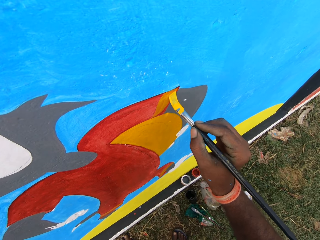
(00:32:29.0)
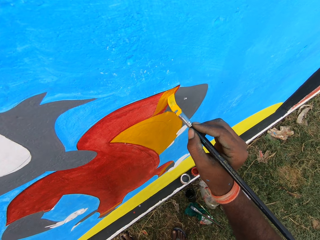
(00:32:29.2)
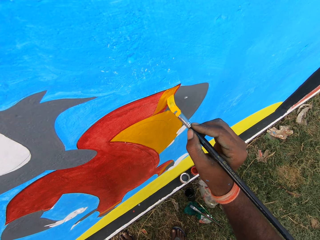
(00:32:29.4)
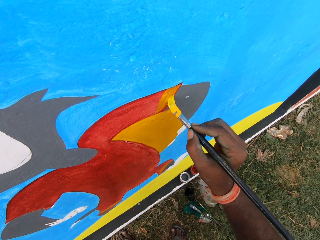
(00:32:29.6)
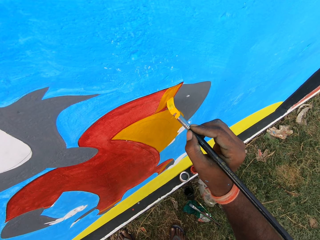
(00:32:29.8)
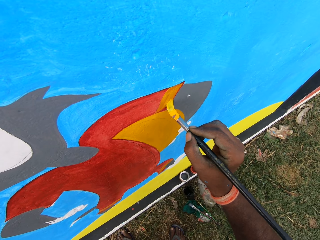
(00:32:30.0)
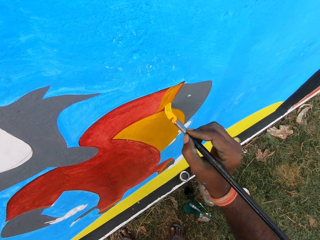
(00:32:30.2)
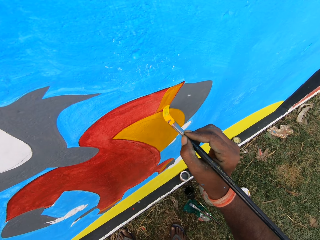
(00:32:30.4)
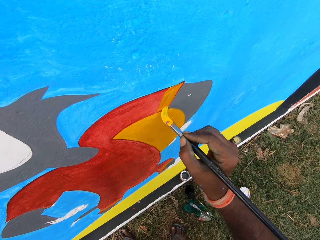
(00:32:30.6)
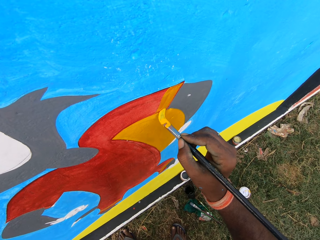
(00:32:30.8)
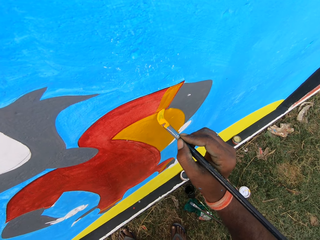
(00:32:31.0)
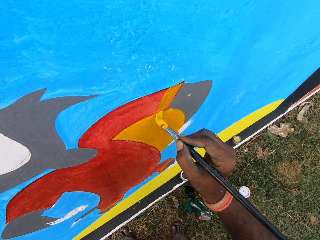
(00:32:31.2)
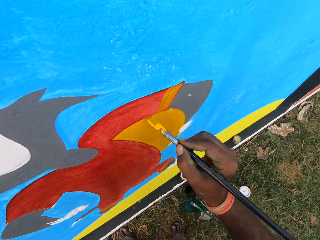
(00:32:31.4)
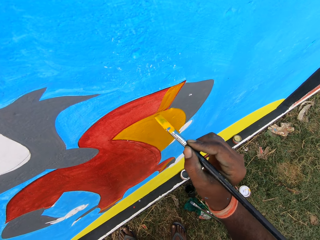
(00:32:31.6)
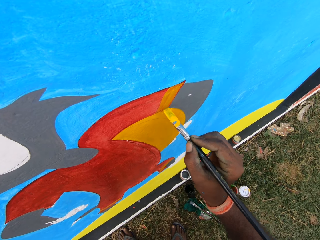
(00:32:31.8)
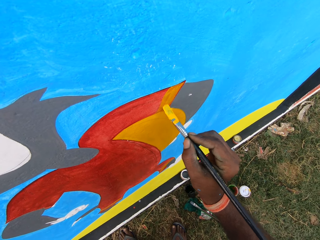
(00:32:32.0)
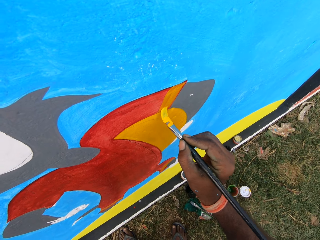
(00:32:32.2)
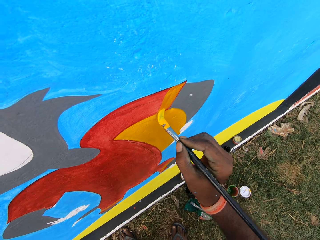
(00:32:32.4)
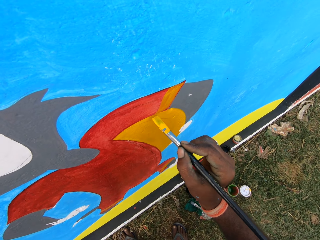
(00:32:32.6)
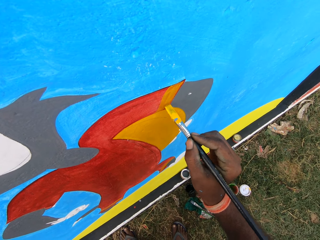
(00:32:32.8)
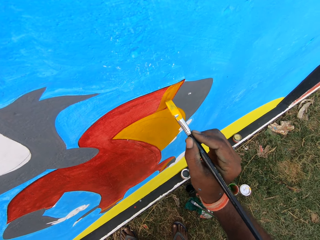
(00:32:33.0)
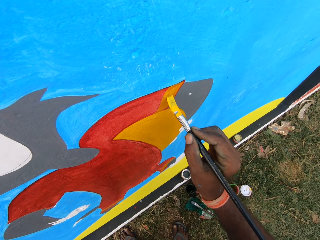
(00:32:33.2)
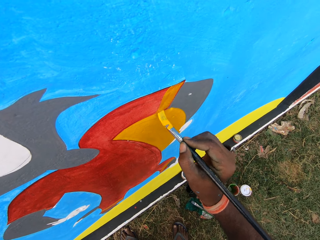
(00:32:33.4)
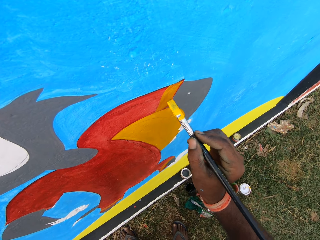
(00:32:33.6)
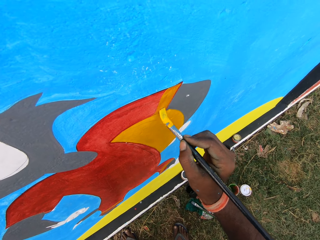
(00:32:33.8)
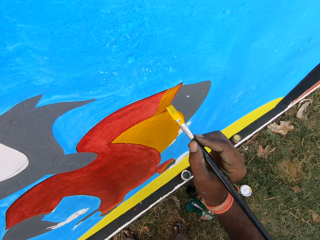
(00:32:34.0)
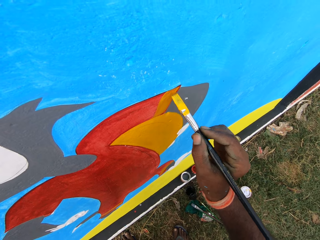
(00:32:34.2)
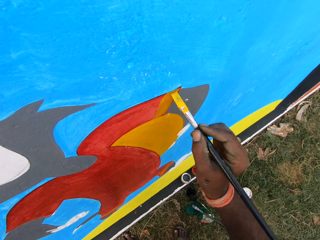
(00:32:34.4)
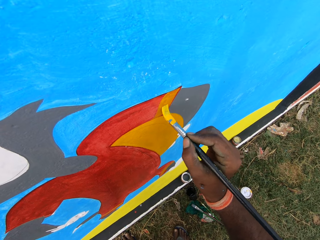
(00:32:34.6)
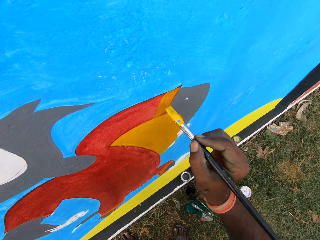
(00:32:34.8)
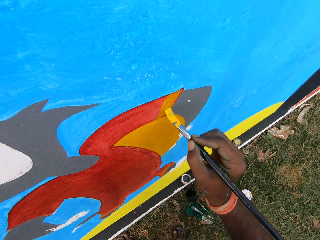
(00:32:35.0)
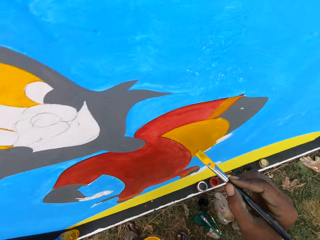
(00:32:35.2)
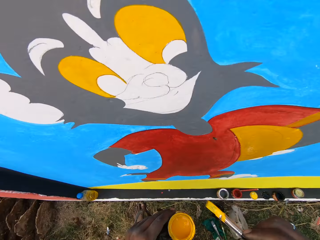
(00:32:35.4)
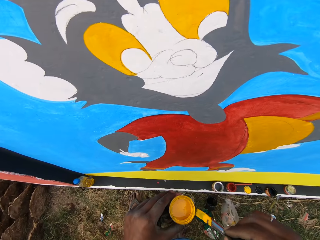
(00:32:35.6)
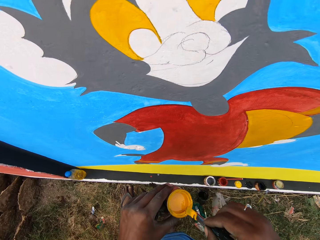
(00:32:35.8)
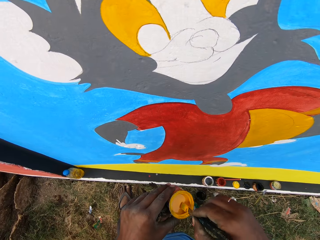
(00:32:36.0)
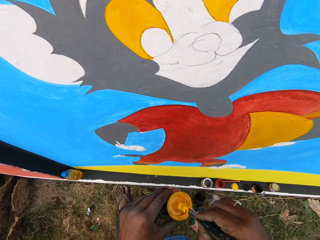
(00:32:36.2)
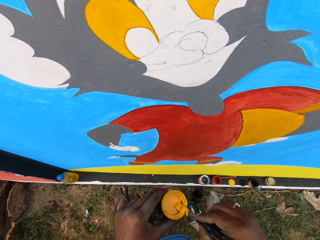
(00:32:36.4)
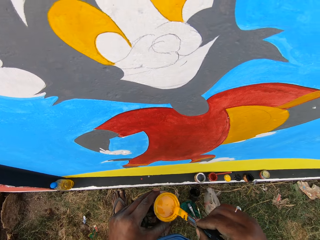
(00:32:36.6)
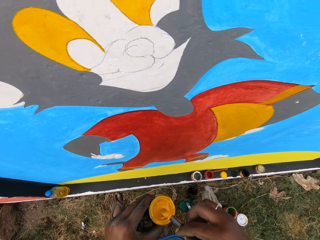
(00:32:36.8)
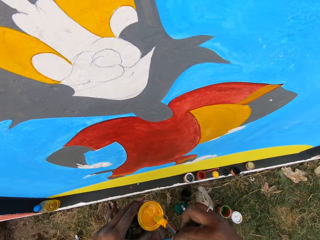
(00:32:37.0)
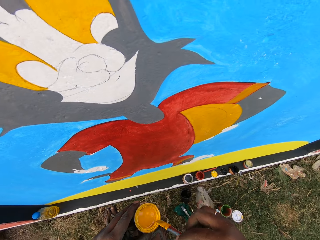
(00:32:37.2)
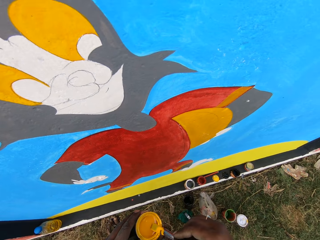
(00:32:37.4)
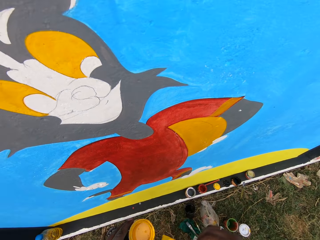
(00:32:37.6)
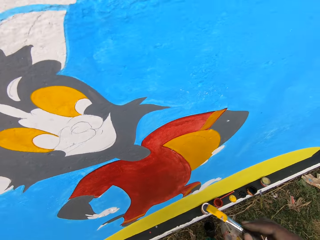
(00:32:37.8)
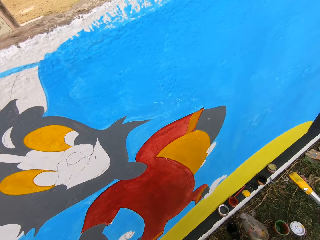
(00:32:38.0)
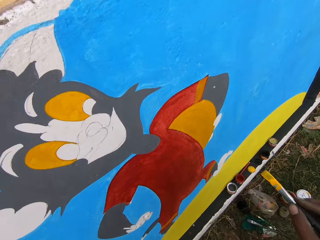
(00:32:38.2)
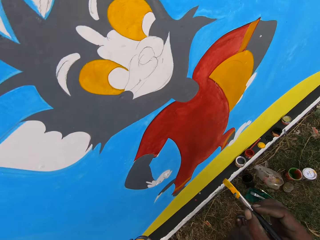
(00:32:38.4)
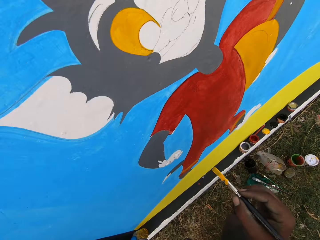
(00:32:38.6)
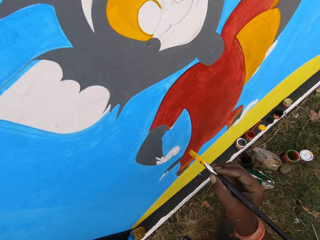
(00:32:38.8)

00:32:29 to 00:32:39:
The camera wearer paints the wall with the painting brush. They dip the brush into the paint can.

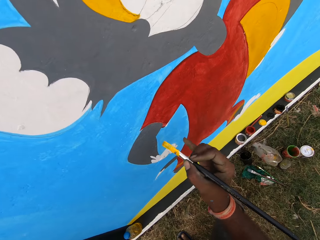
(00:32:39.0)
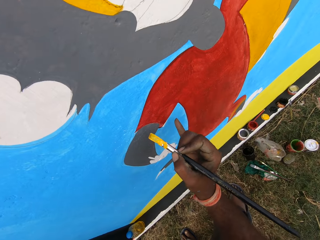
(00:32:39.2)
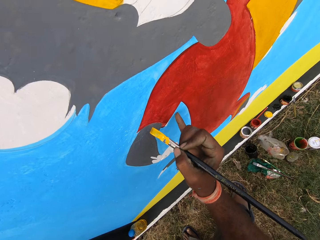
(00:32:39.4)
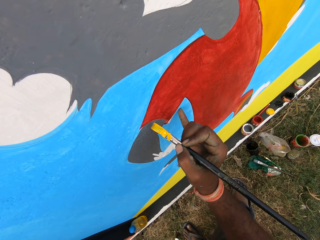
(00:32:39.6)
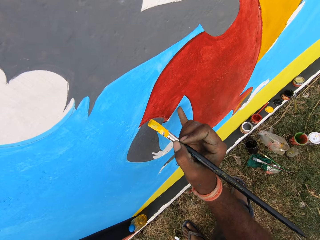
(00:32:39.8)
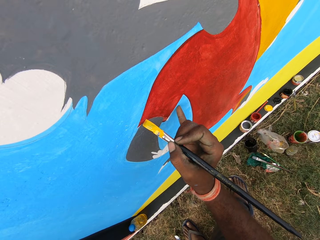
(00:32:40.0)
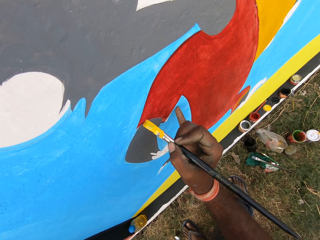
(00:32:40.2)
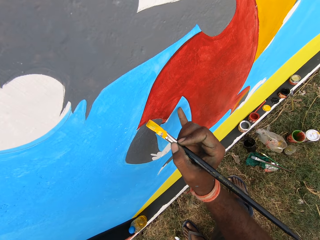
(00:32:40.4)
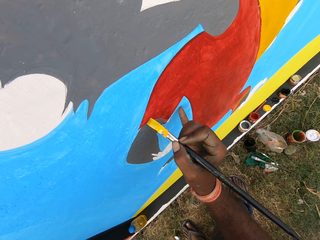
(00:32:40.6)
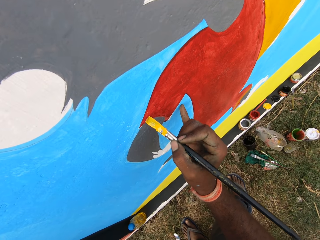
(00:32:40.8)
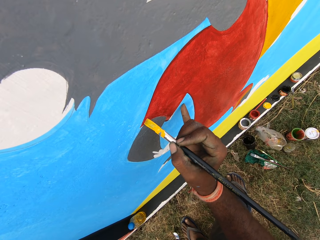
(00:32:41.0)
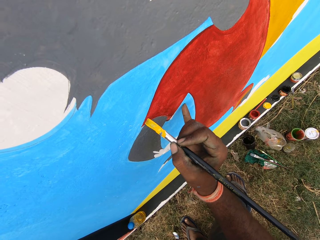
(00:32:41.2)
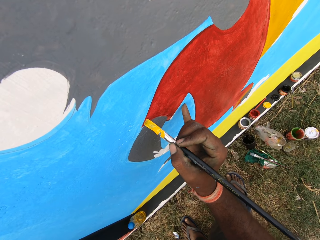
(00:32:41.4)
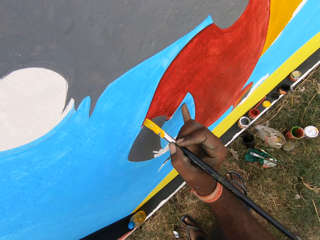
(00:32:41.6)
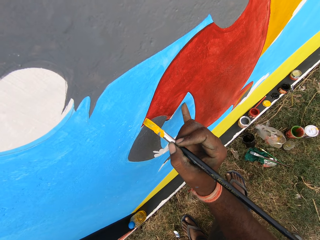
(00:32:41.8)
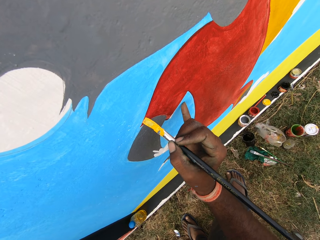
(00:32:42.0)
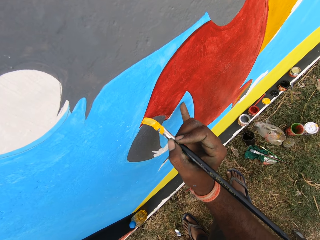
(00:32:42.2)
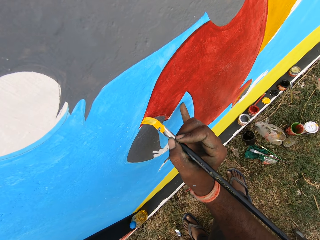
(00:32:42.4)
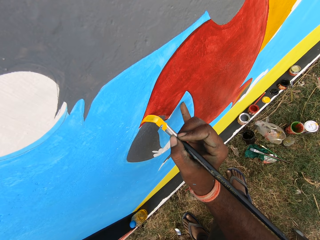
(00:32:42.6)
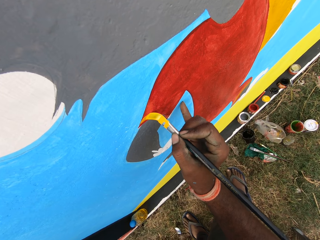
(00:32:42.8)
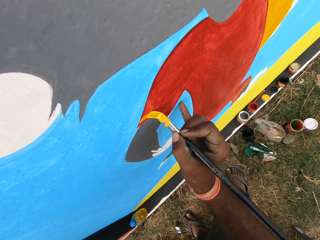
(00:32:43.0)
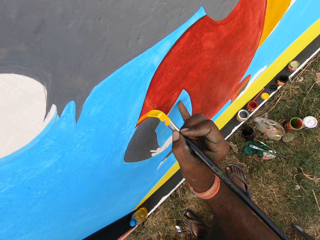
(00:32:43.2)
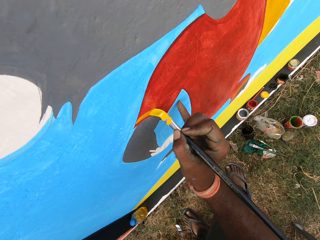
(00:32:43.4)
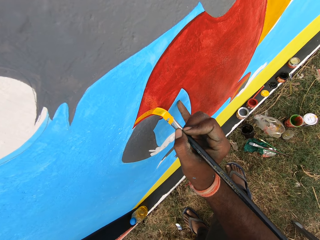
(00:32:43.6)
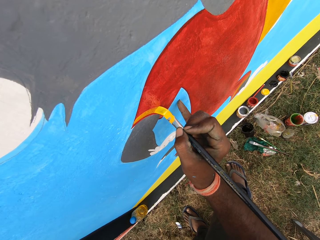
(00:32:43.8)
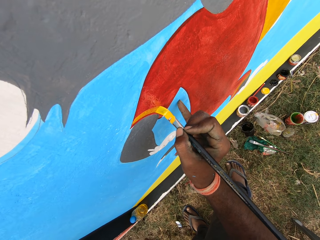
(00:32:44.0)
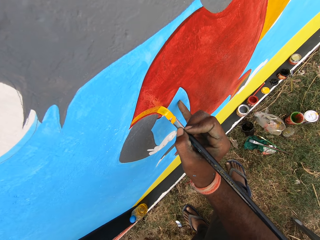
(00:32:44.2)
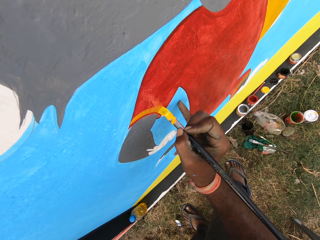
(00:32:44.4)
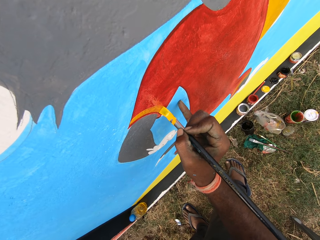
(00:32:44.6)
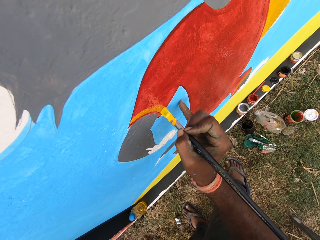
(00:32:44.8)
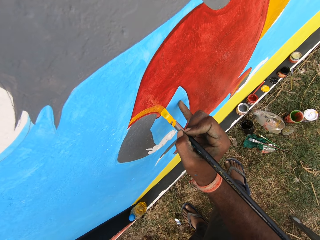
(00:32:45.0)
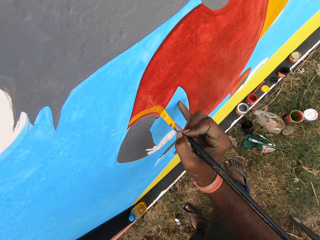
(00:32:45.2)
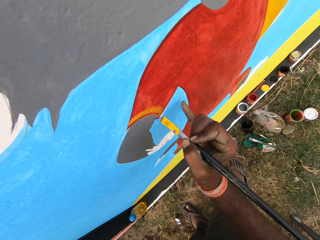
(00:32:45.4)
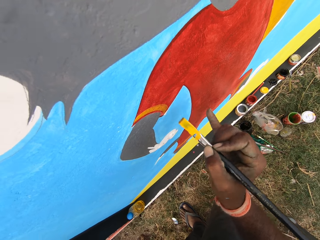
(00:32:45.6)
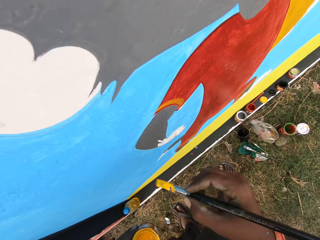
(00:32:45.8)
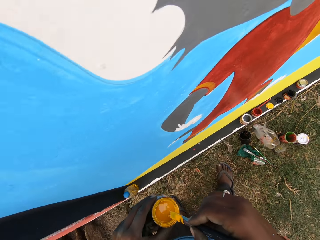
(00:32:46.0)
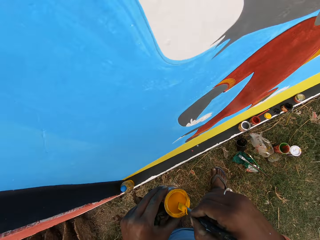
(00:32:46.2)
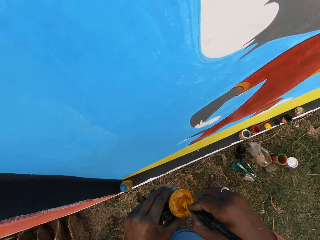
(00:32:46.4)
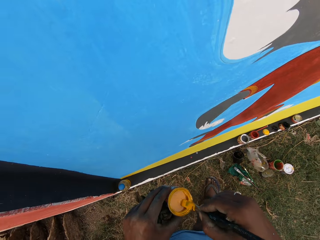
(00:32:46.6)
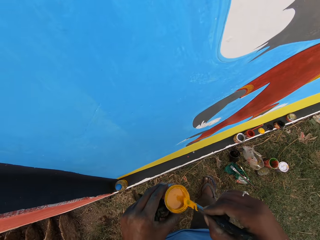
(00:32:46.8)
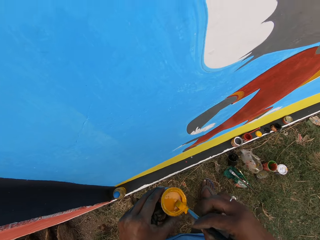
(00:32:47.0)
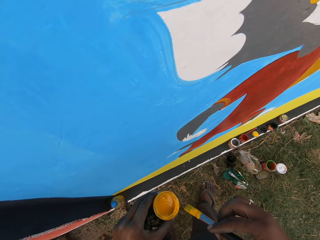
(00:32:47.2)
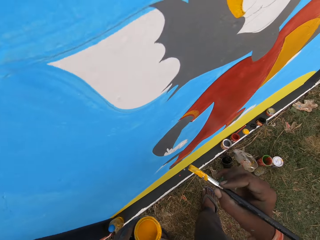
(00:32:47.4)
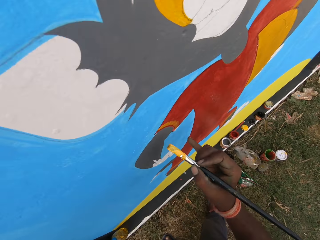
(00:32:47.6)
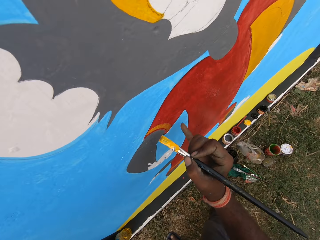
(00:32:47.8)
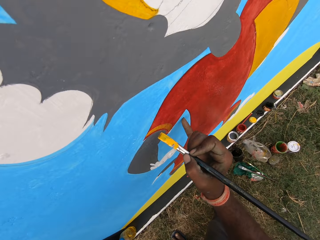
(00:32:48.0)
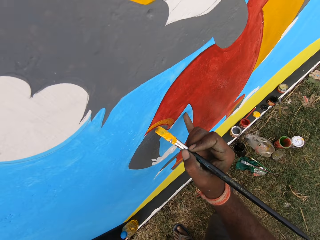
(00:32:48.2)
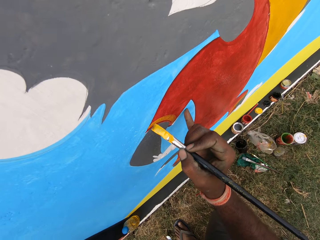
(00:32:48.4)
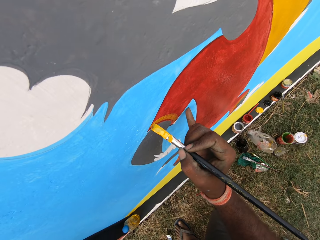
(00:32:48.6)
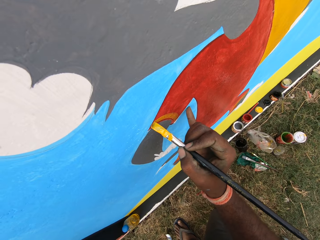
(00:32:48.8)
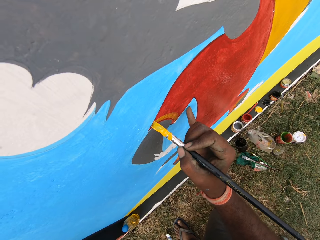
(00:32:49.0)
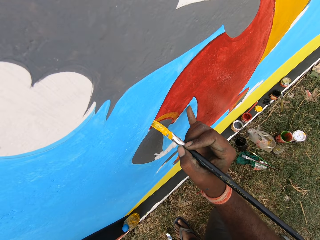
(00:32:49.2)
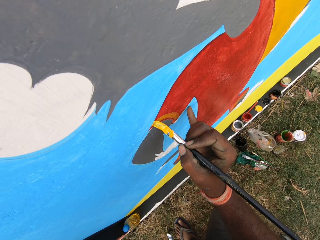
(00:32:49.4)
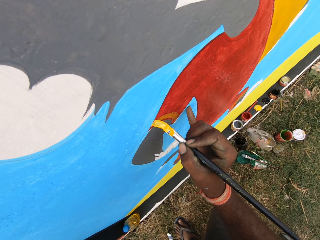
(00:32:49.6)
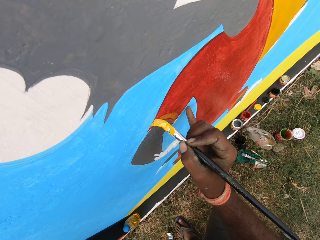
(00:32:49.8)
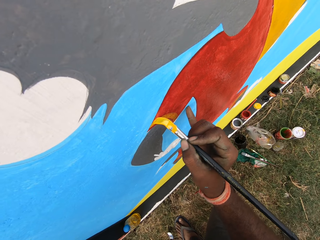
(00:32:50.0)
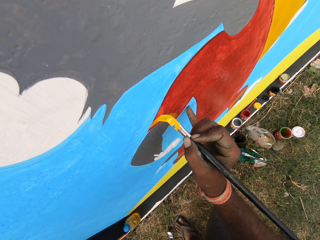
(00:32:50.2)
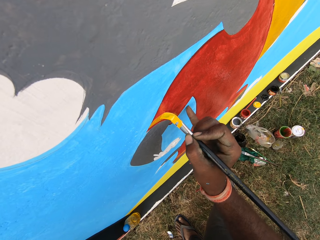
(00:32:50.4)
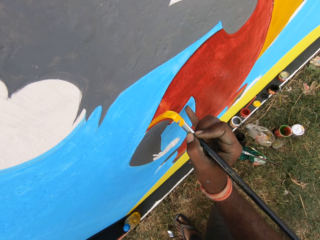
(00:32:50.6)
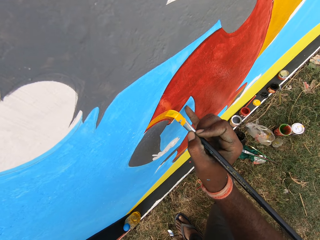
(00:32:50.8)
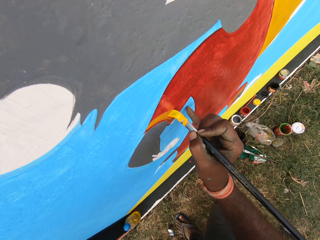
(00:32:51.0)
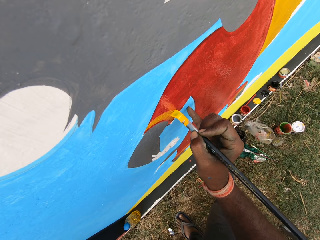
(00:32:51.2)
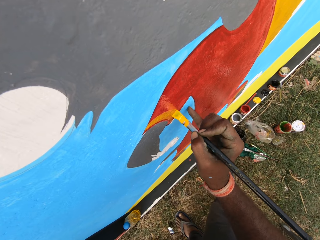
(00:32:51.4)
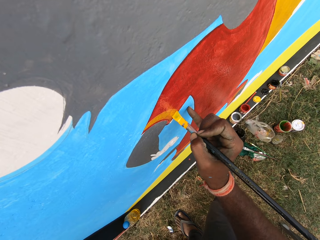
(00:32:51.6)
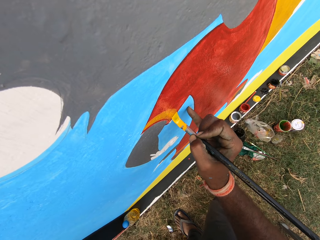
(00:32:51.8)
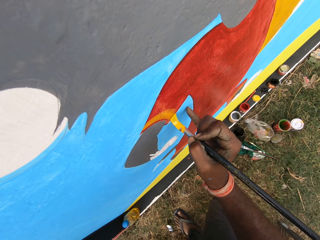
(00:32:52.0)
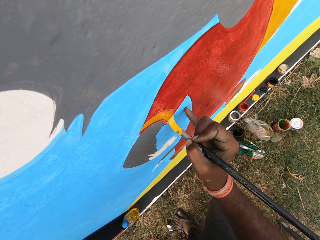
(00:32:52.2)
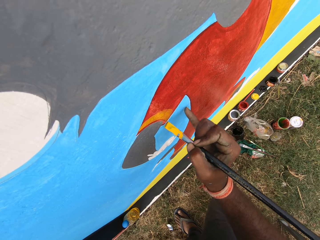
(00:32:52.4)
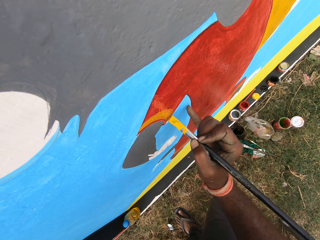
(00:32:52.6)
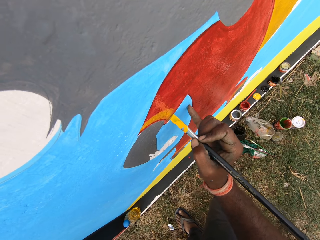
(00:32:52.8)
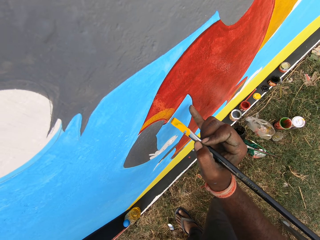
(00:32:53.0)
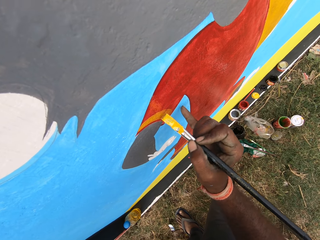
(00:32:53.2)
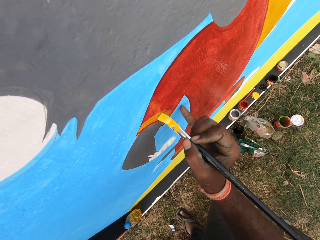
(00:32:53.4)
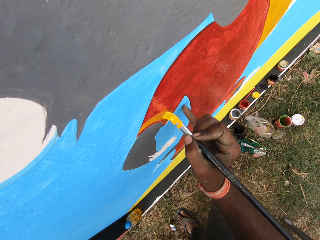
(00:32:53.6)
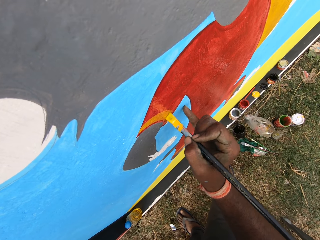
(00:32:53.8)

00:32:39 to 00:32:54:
The camera wearer paints the wall with the painting brush. They dip the brush into the paint can. They paint the wall with the painting brush.
